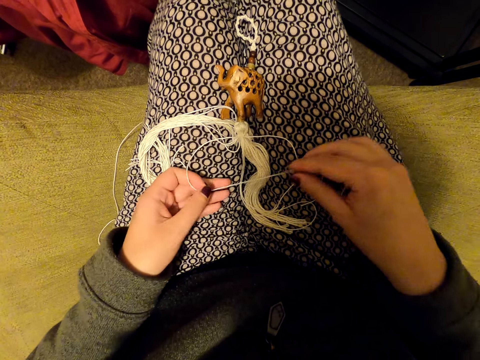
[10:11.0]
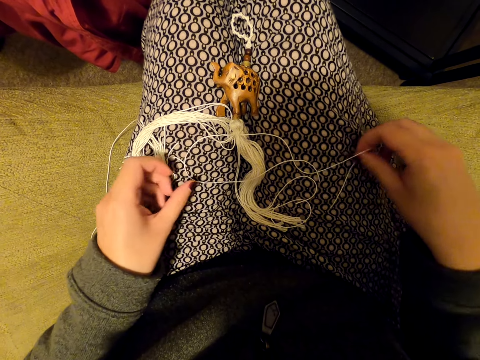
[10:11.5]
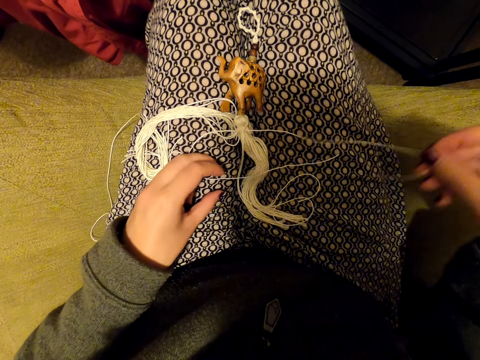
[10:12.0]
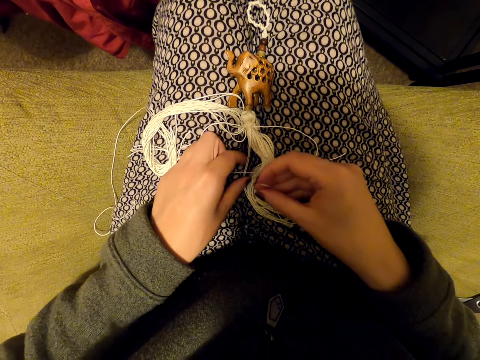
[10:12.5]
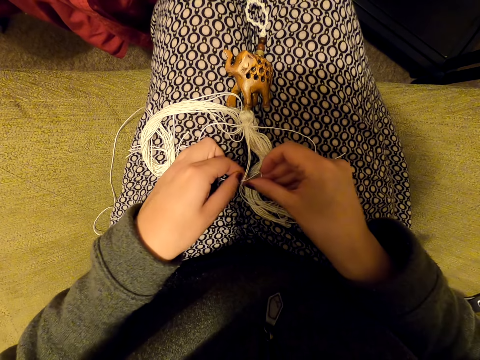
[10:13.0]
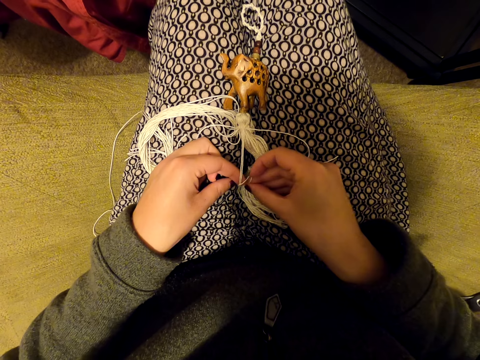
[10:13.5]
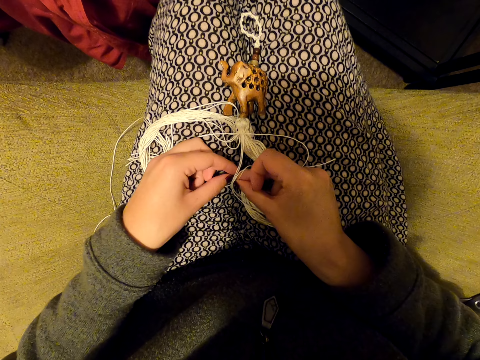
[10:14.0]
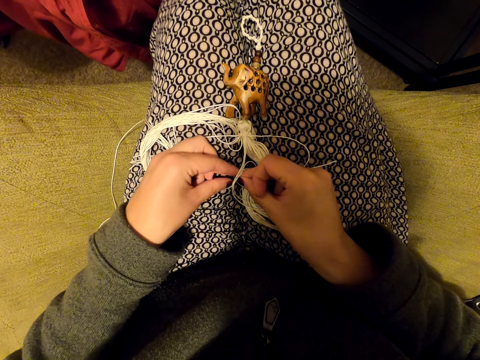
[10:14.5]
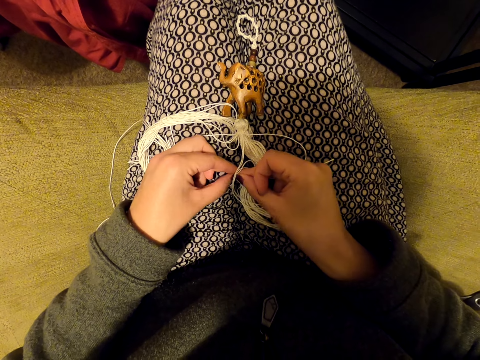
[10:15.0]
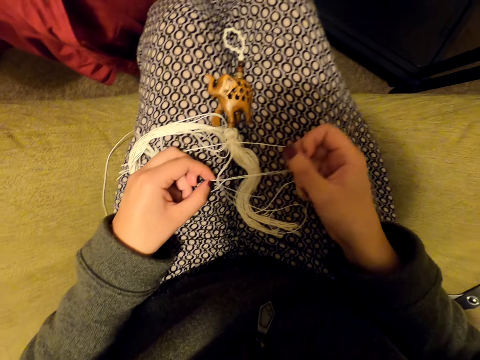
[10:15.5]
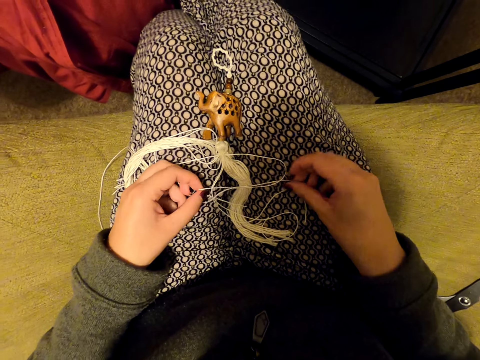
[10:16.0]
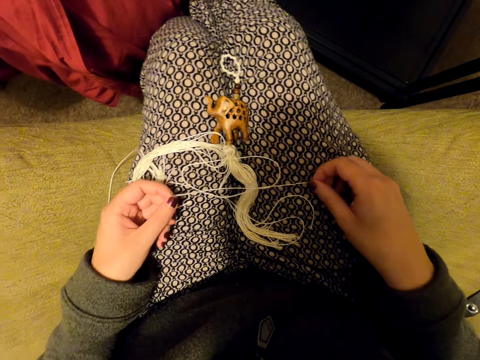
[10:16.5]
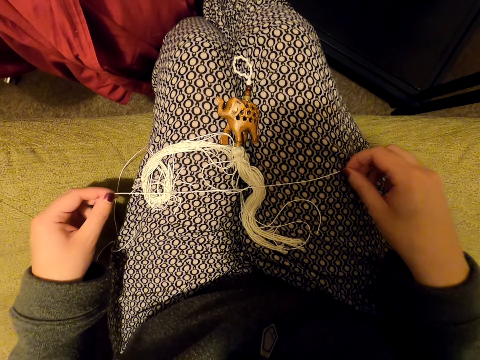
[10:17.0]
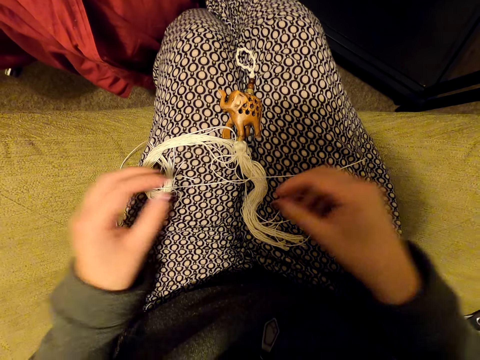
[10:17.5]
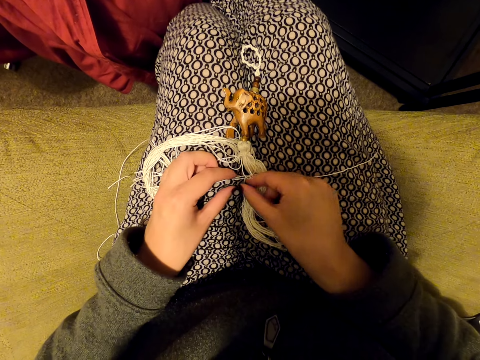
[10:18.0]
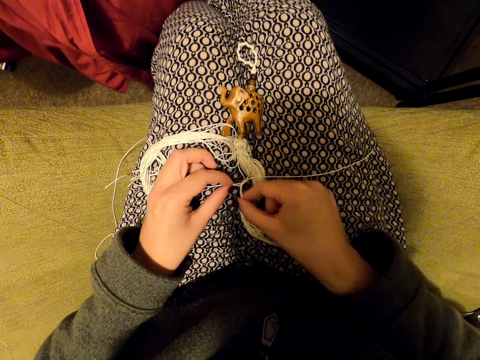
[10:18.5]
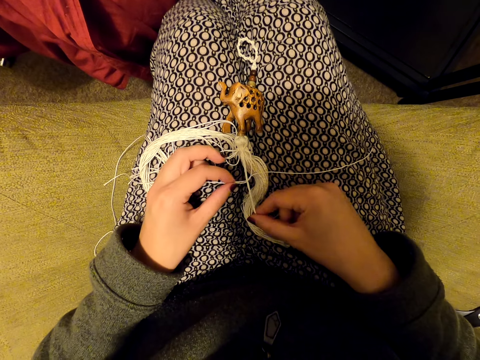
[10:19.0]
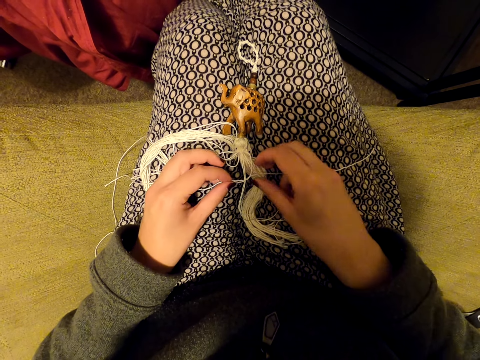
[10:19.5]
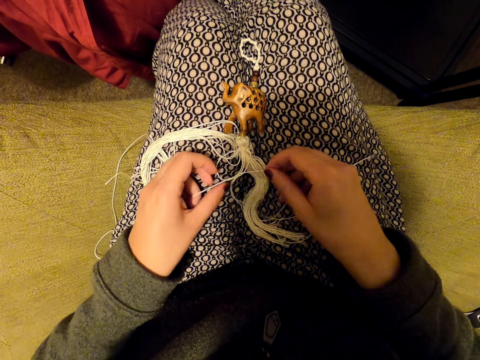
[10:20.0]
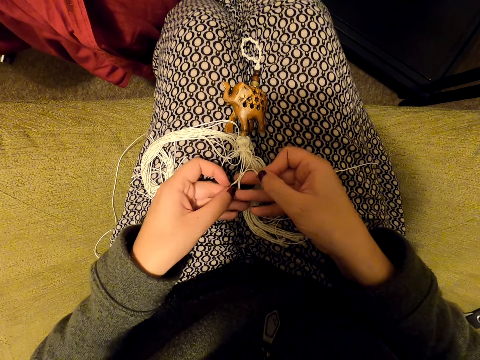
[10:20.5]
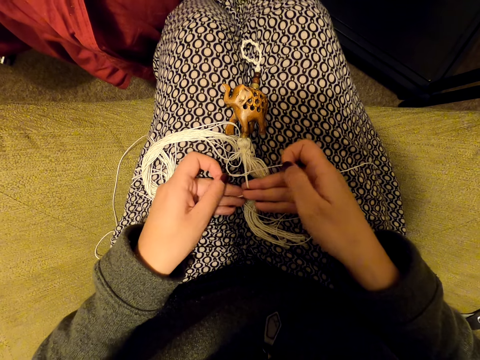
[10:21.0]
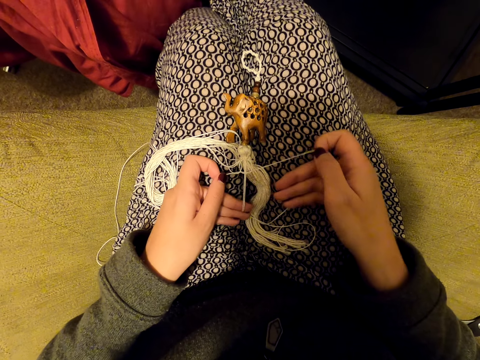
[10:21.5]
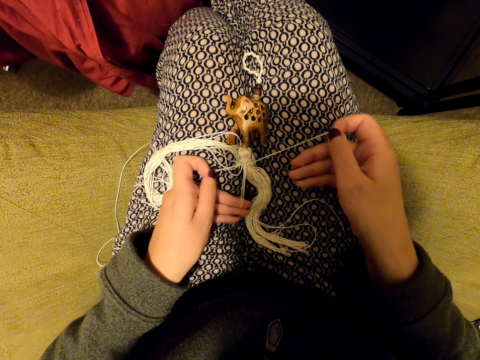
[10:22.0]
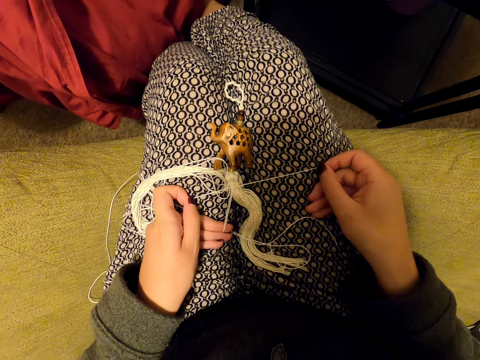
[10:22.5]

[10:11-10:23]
The camera wearer picks up the thread. They knit a tassel decoration with both hands. They pull the threads, pick up the thread, and pull the thread. They tighten the knot.

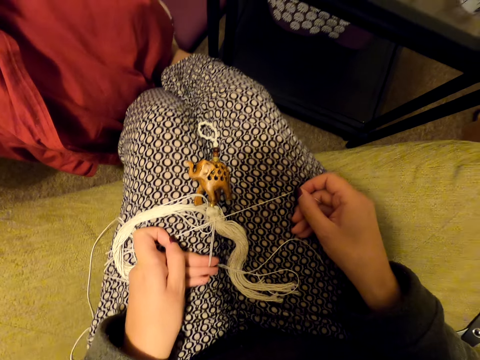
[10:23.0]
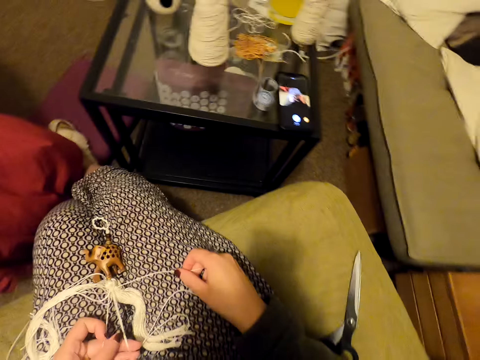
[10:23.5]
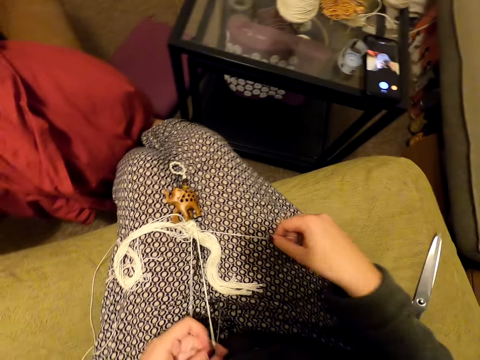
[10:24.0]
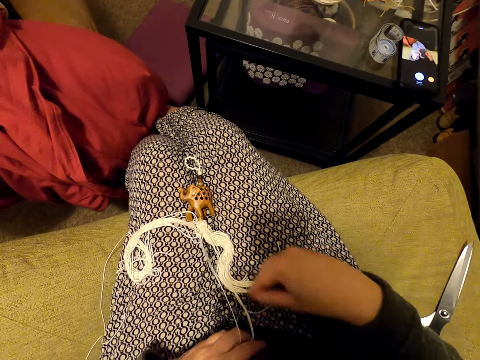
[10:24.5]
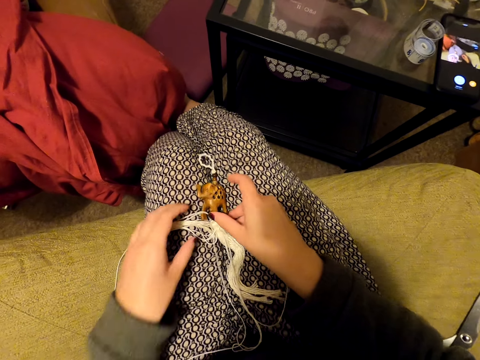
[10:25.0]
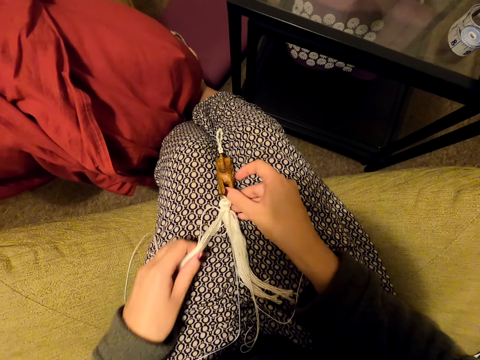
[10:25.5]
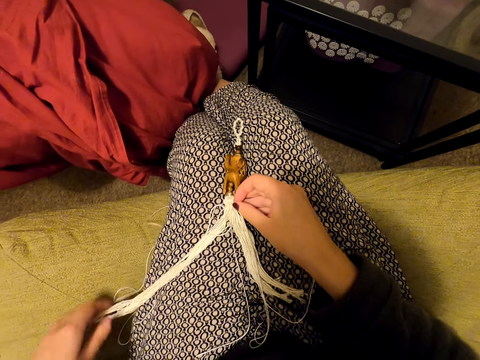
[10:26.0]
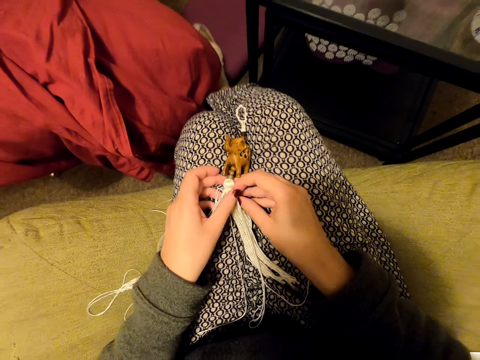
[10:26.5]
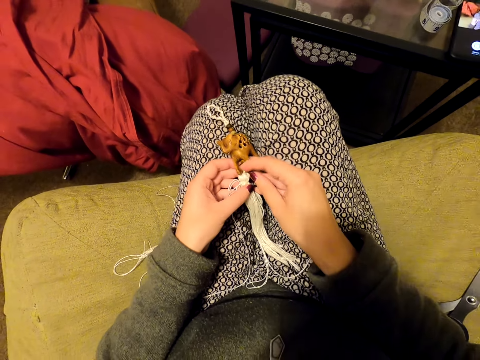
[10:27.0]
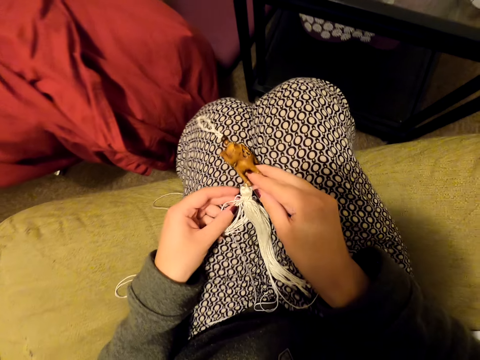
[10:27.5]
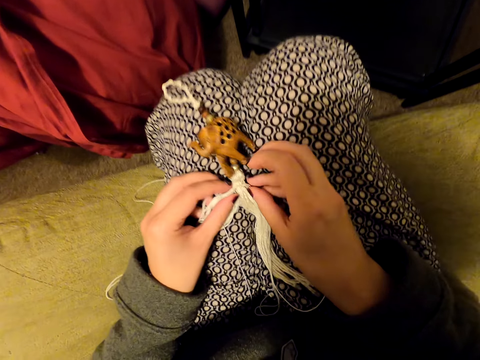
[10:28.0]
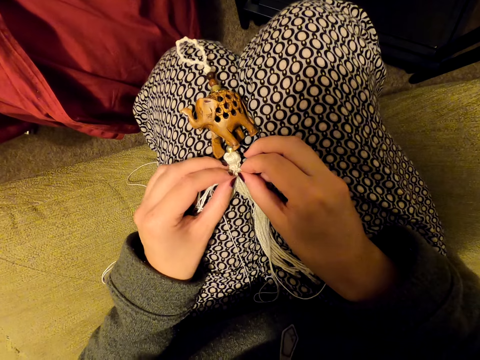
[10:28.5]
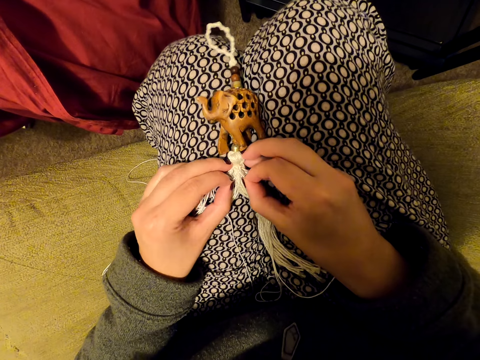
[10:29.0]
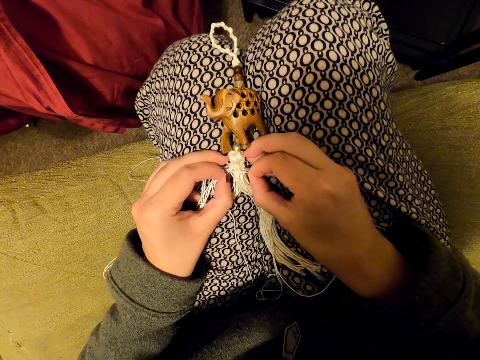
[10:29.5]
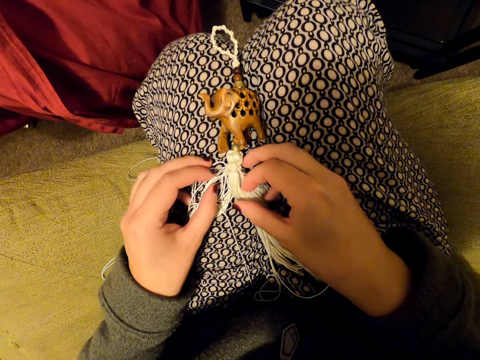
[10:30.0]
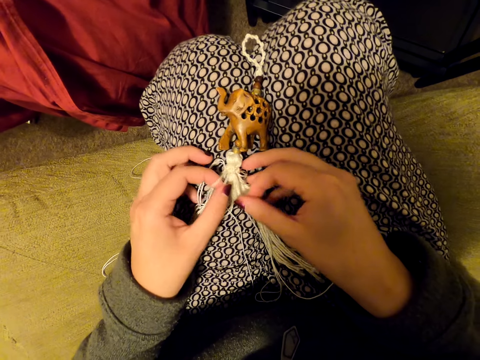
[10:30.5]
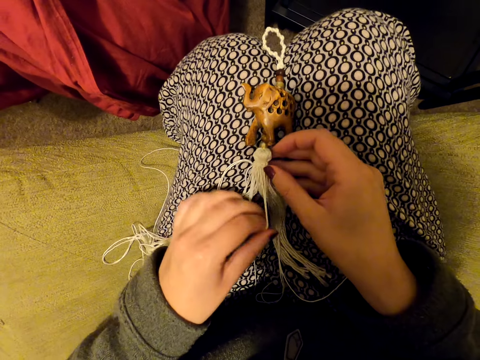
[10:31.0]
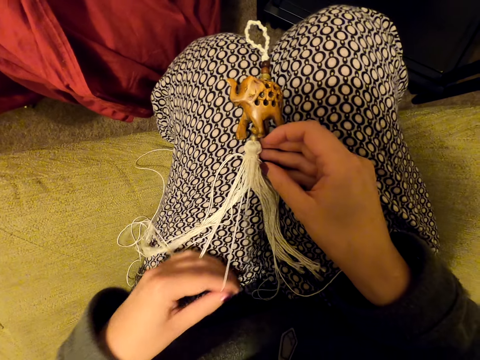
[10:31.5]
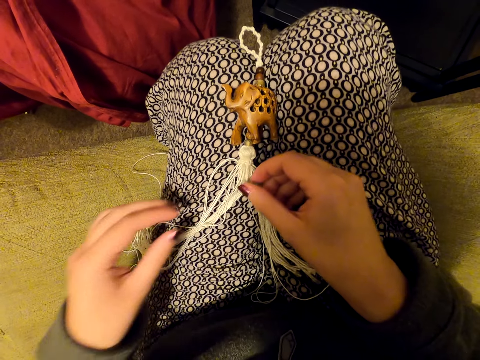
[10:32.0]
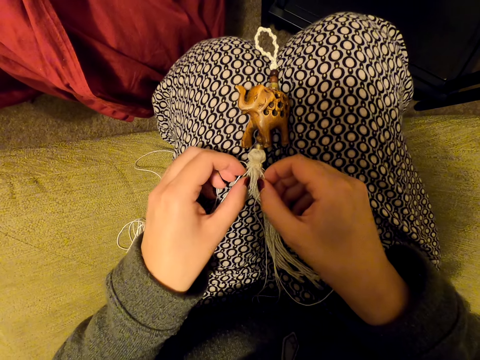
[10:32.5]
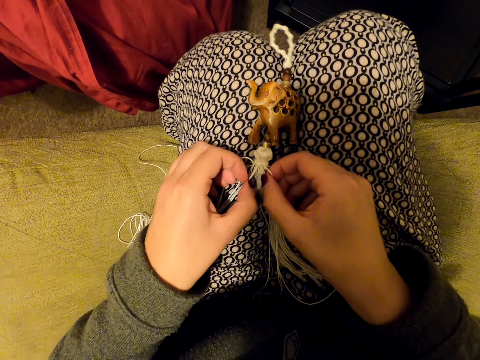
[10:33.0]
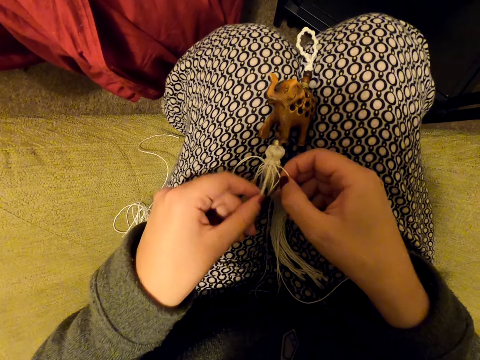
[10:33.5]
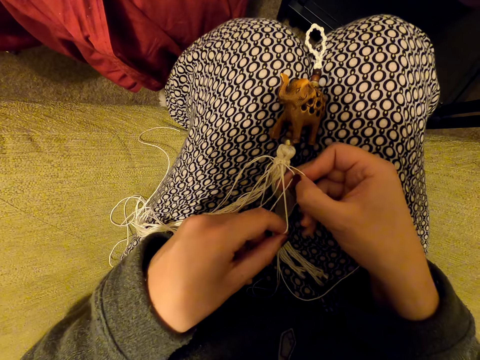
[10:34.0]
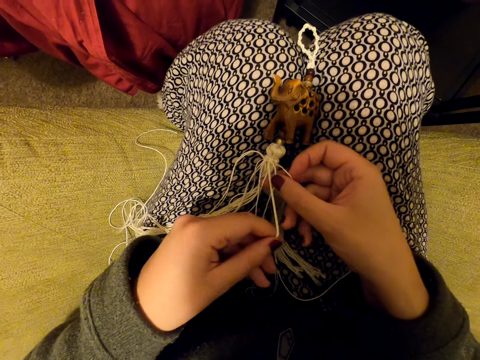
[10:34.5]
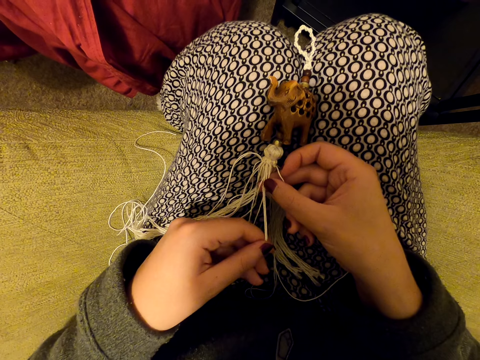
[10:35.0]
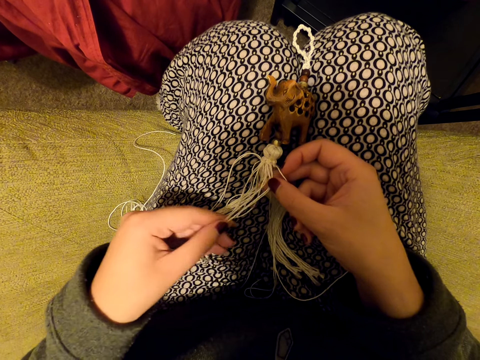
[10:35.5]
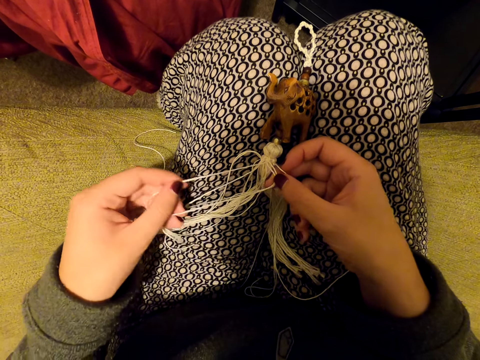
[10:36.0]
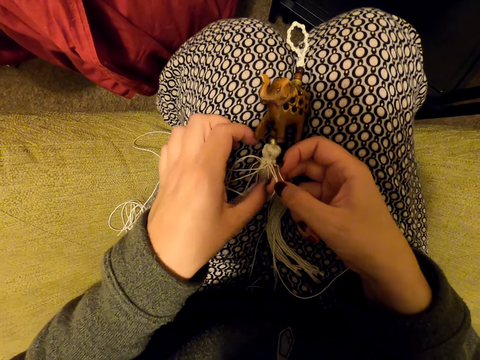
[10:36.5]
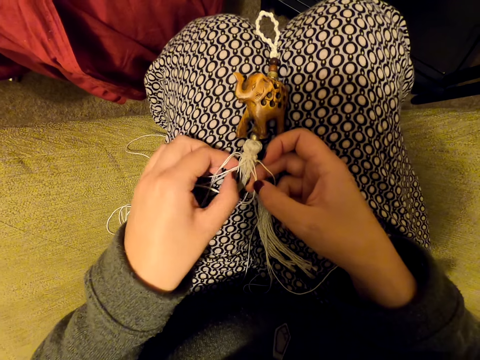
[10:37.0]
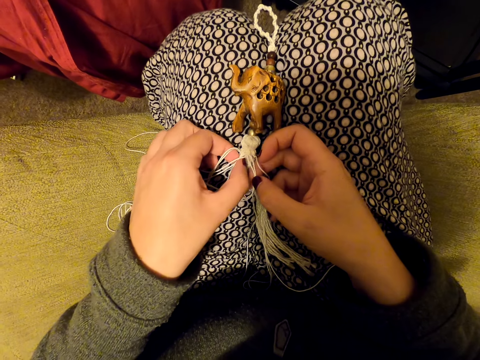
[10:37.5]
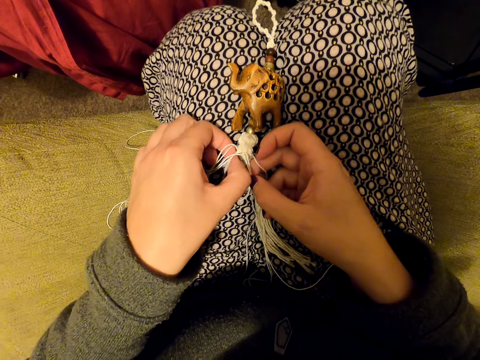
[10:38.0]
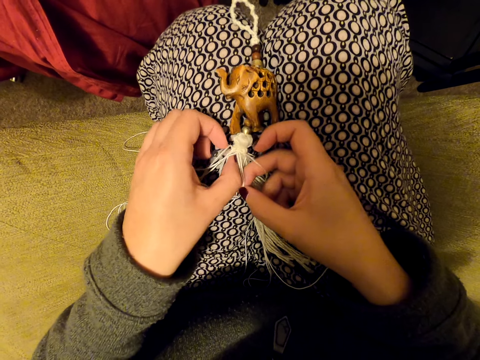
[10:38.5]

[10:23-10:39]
The camera wearer pulls the threads and puts the threads on her leg. She adjusts something. She holds the tassel decoration with both hands. She pulls the threads. She holds the tassel decoration with both hands again. She tightens the knot. She pulls the threads and puts the threads on her leg. She picks up the thread. She pulls the thread.
